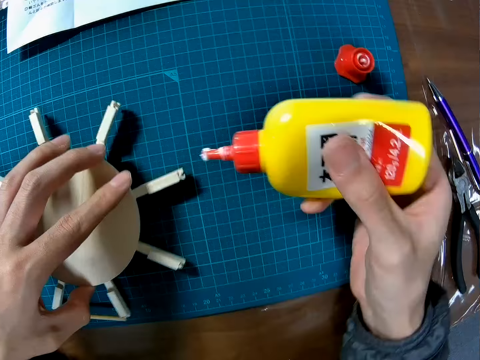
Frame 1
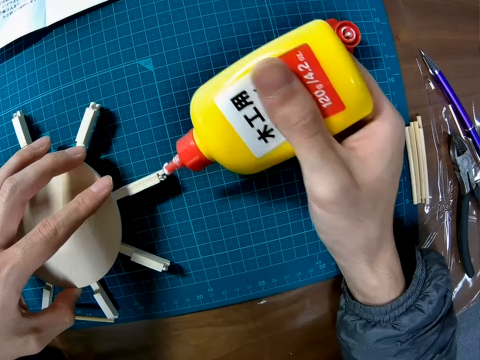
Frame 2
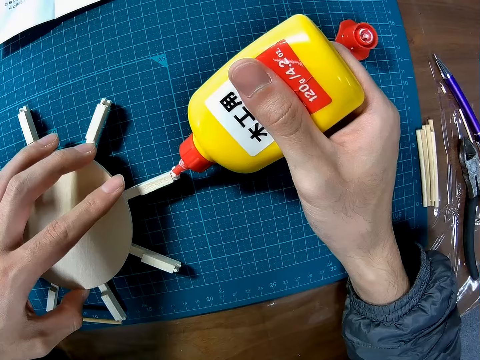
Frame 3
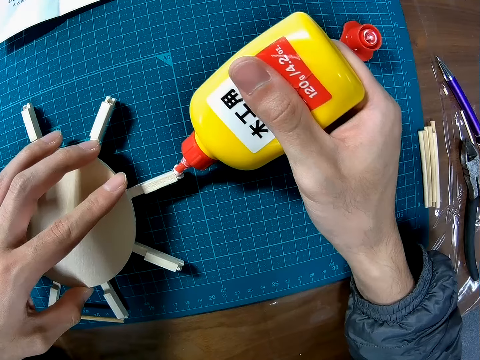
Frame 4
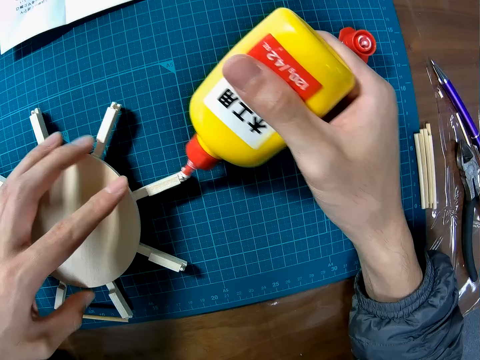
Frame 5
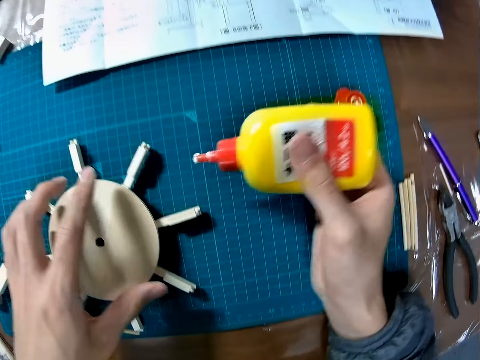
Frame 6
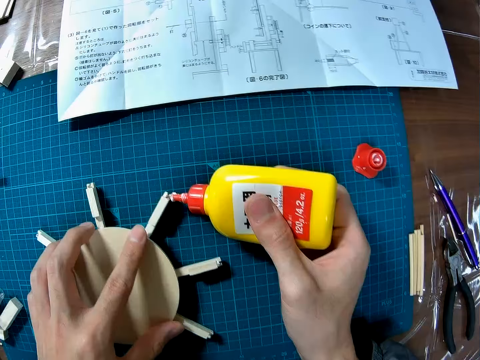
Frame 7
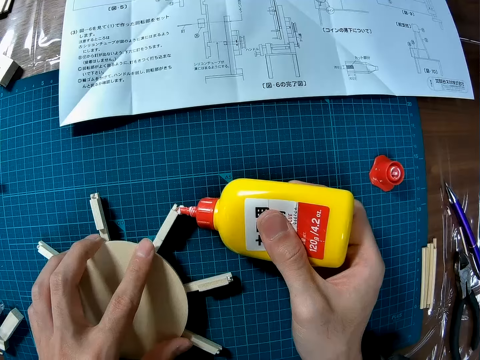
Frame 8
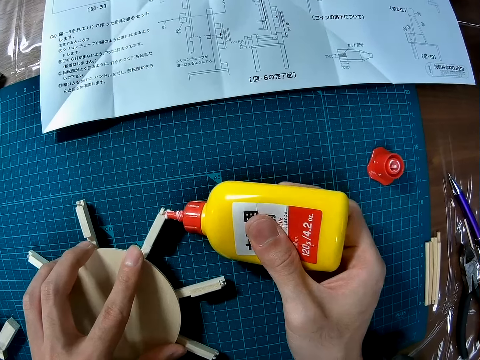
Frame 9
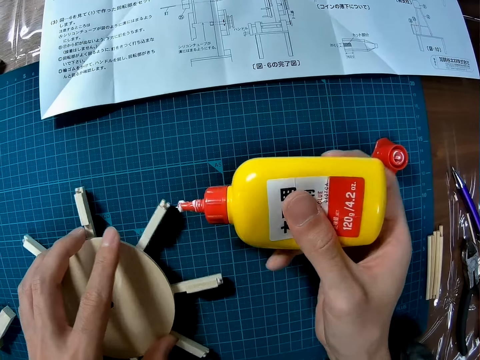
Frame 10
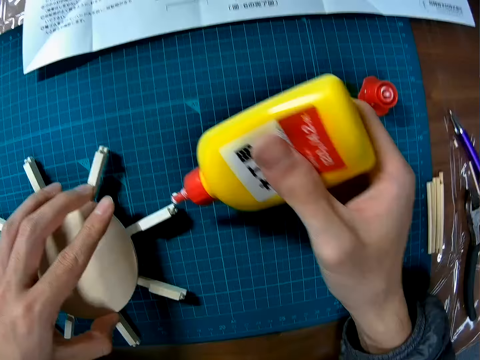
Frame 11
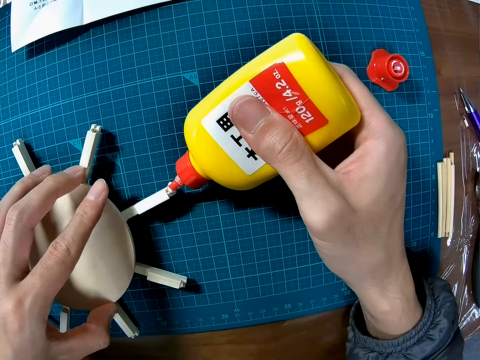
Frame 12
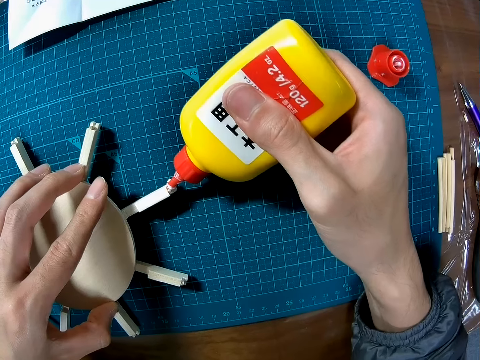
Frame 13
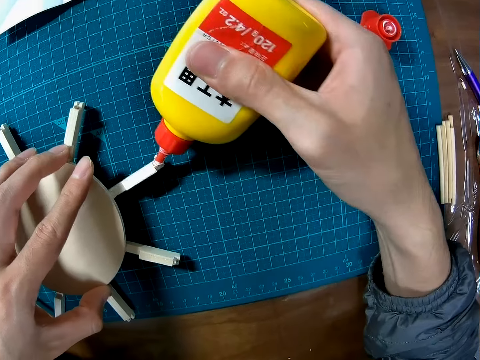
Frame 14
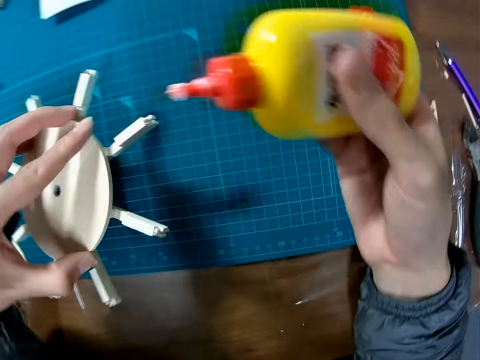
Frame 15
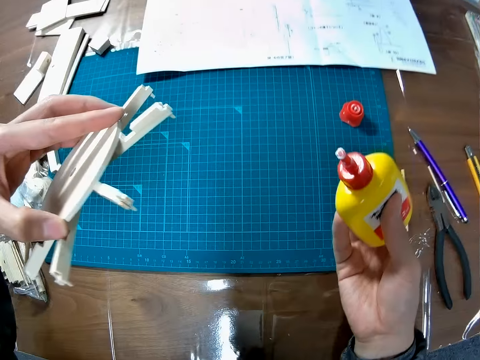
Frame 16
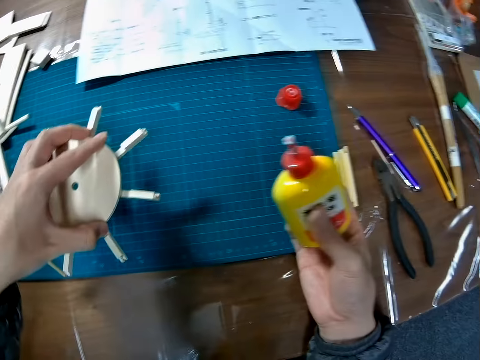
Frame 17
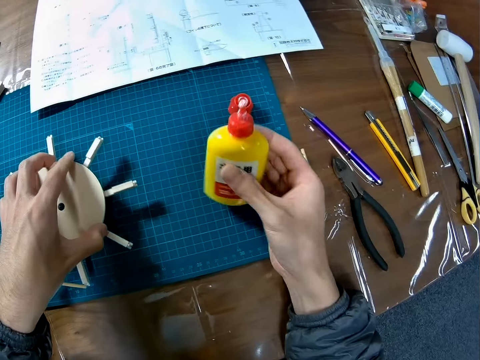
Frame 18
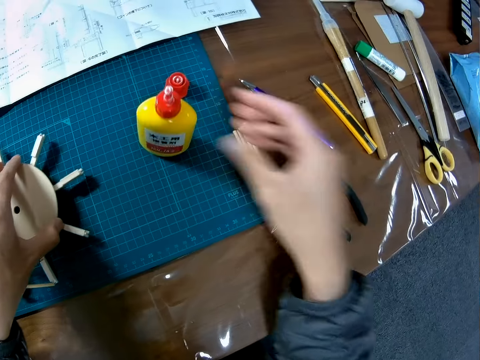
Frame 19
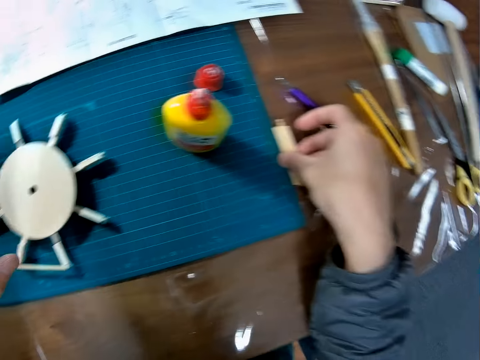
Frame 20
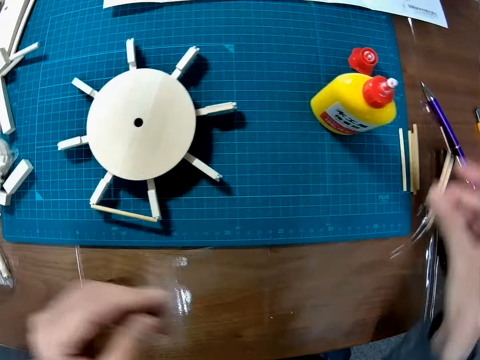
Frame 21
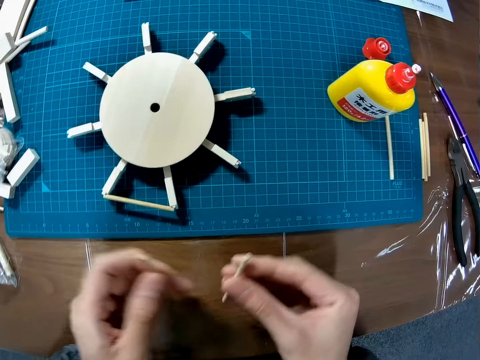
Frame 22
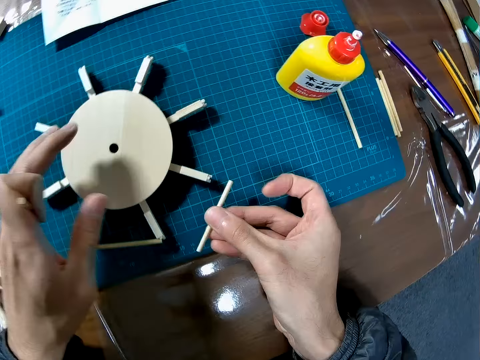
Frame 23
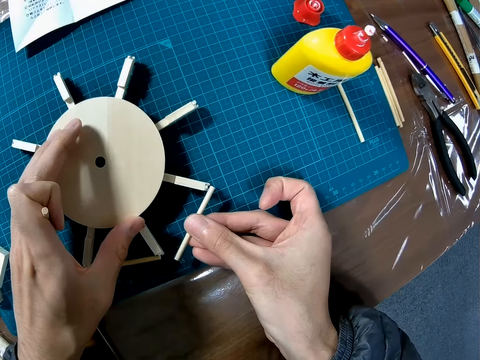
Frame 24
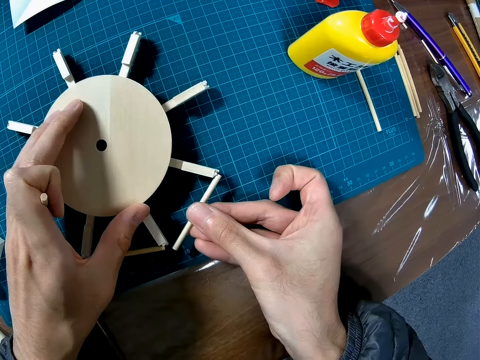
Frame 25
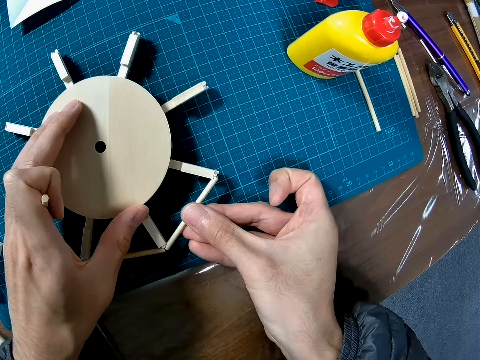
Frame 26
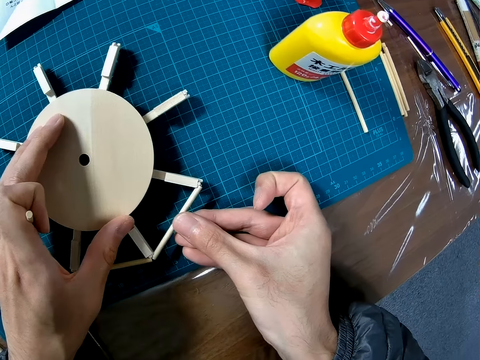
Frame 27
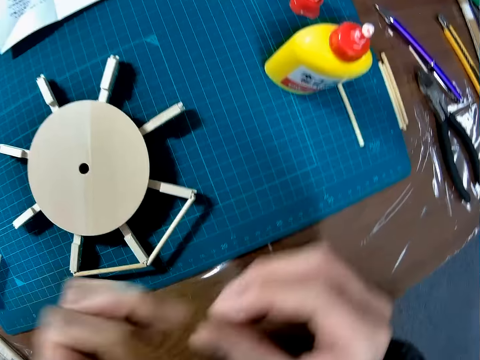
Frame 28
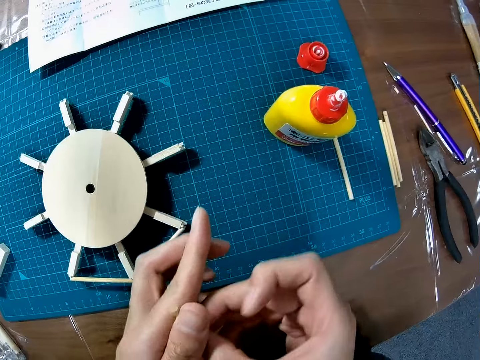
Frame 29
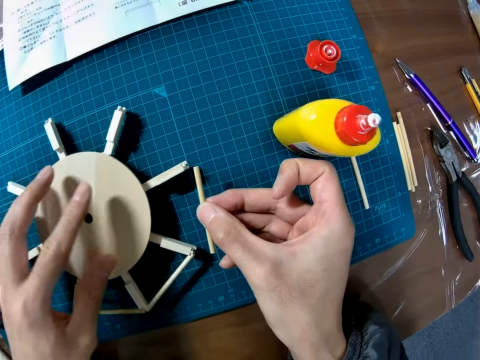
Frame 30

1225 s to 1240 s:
The camera wearer turns the model craft and applies glue on the model craft. They pick up the model craft and pick up the glue. They place the glue on the mat and place the model craft on the mat. They pick up wooden pieces from the table. They attach the wooden pieces to the wooden part.

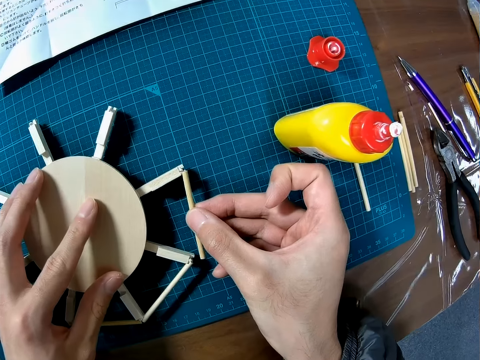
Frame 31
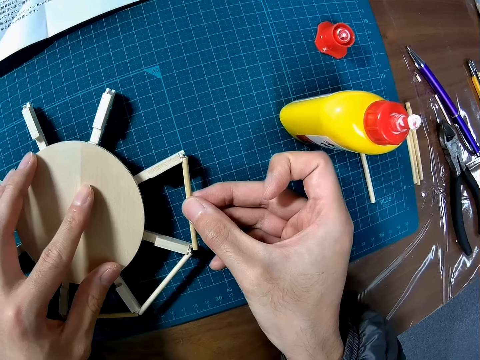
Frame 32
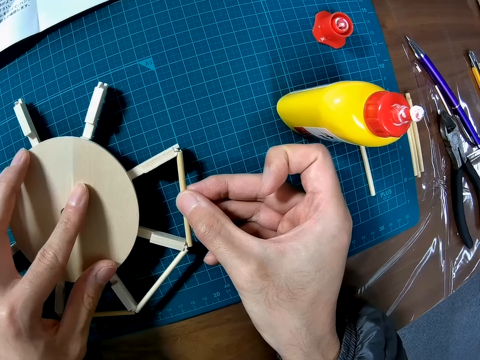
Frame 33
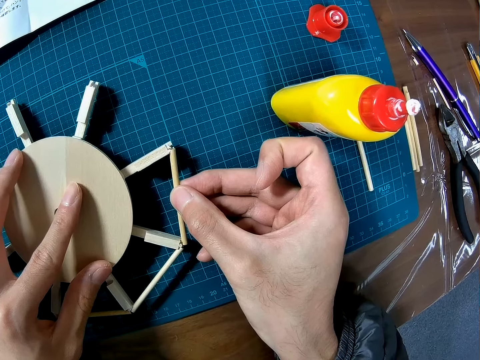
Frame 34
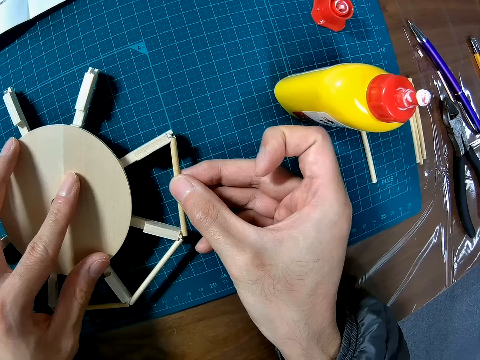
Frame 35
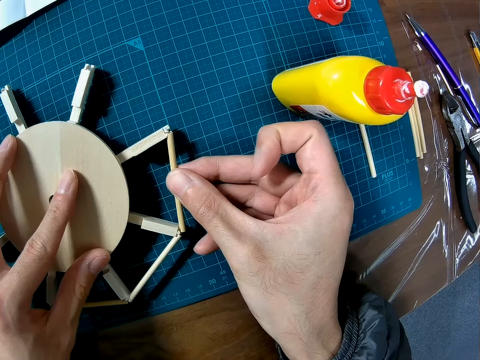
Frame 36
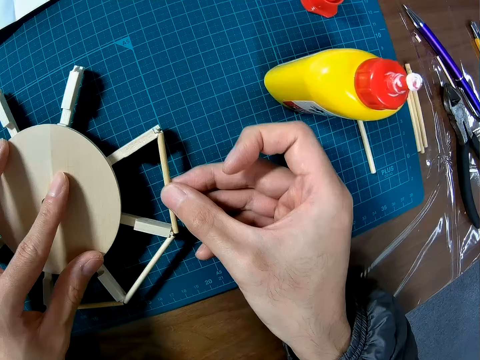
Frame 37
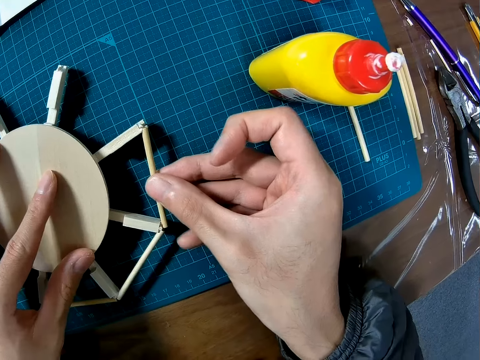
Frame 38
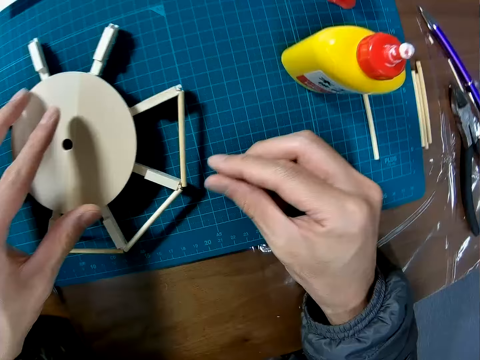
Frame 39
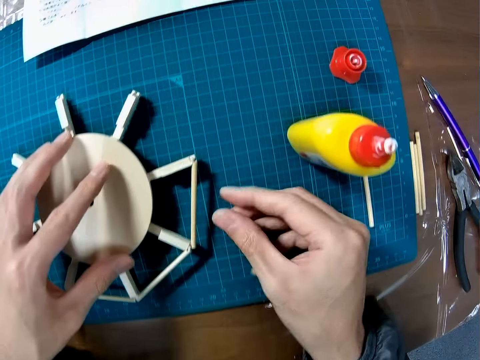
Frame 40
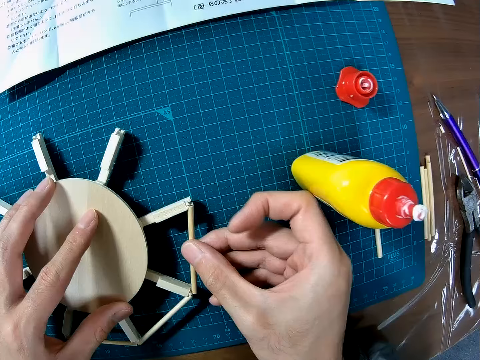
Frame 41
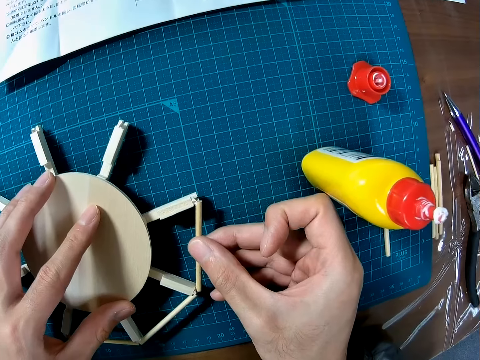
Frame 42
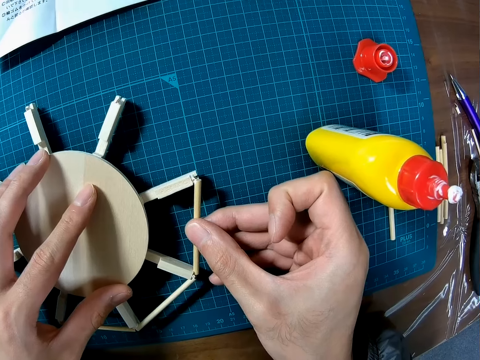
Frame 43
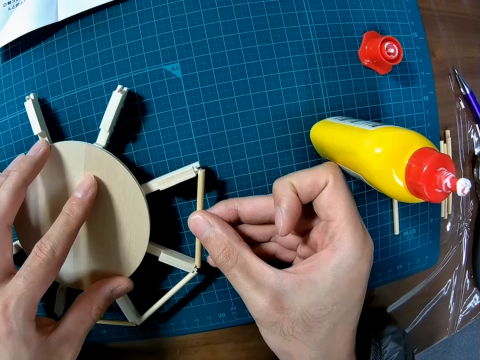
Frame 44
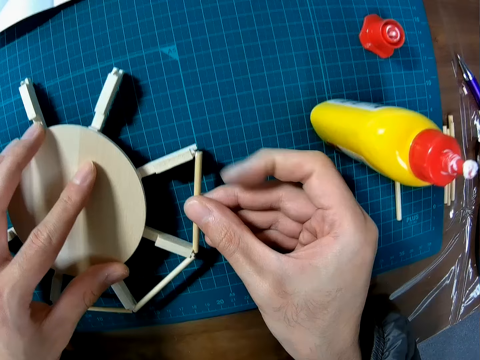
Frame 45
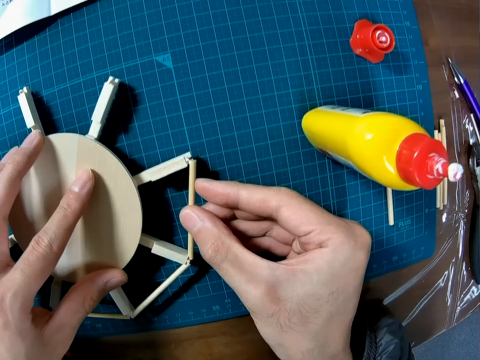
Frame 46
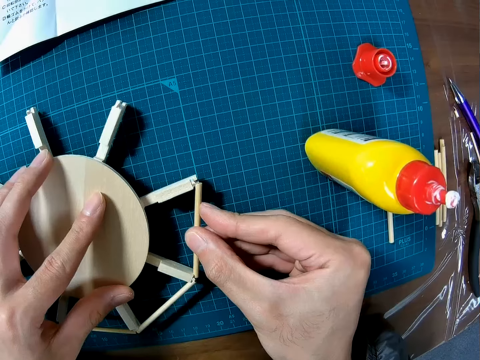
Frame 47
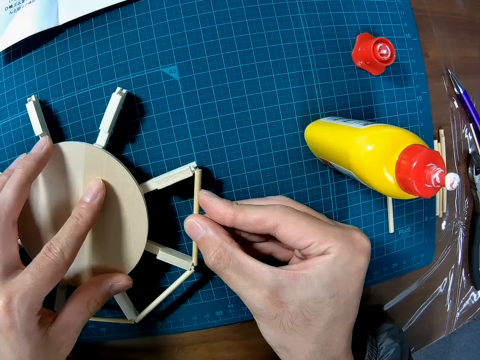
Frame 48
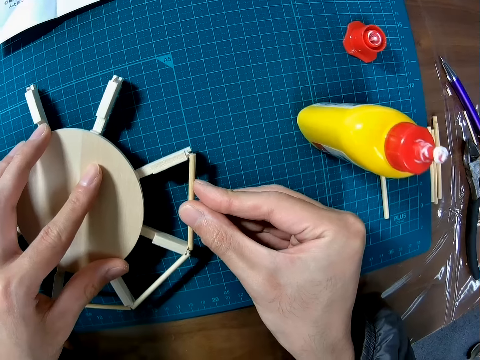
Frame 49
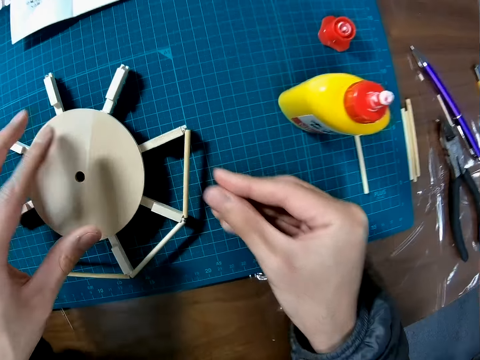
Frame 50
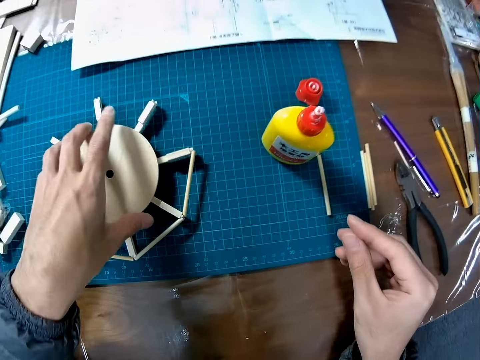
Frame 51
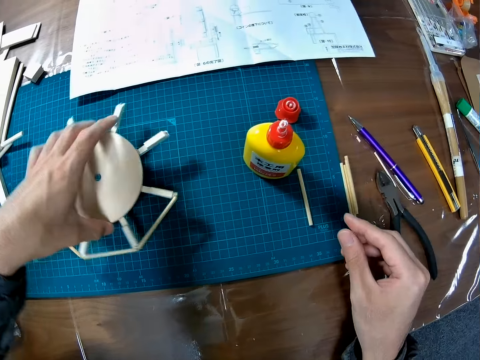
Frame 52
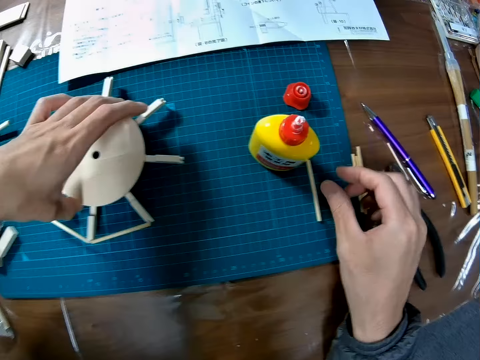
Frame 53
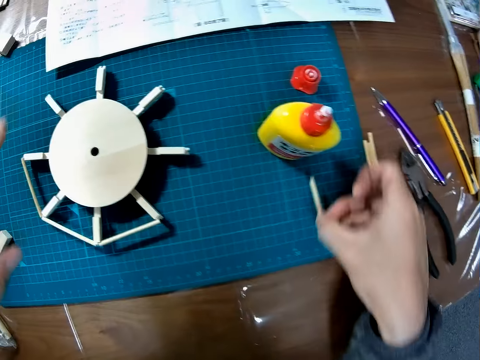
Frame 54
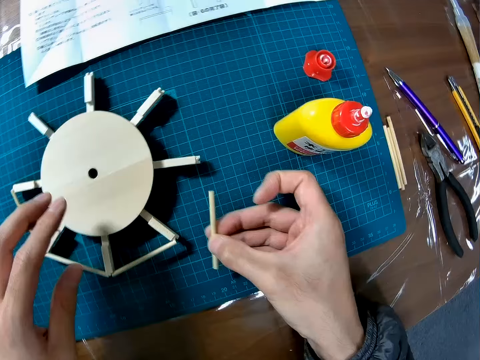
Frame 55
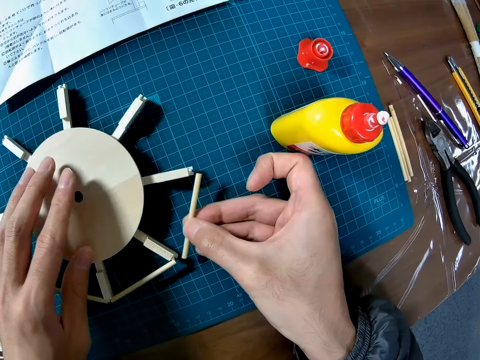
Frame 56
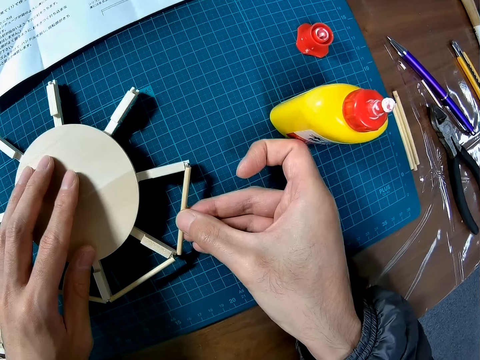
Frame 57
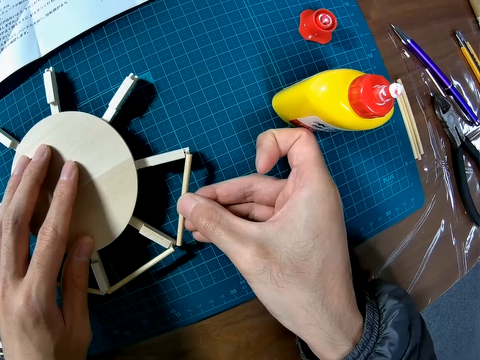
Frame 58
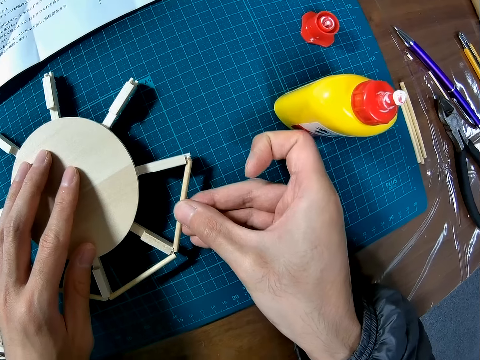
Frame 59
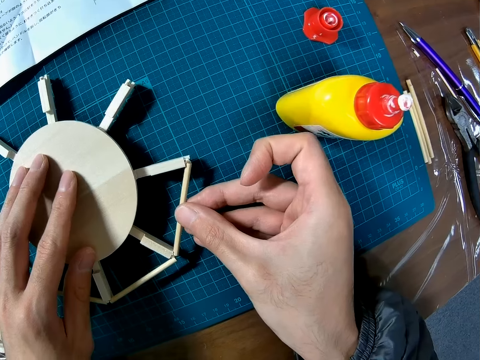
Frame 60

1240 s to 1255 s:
The camera wearer picks another model piece and fixes it on the model craft. They adjust the wooden piece on the wooden part and adjust the wooden part. They move the model piece. They pick up another wooden piece. They attach the wooden pieces to the wooden part.
